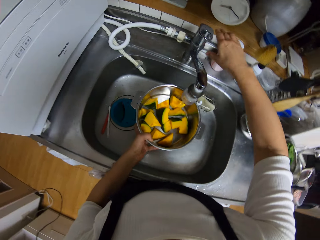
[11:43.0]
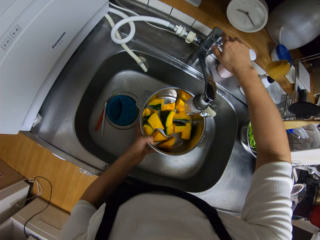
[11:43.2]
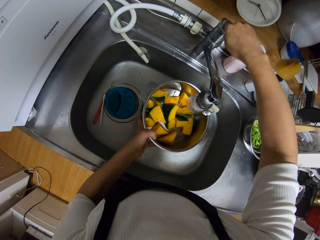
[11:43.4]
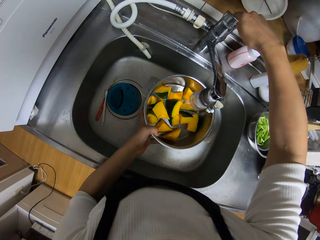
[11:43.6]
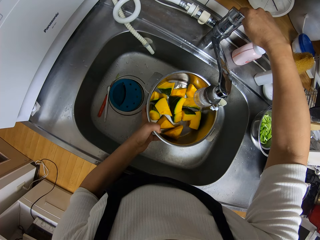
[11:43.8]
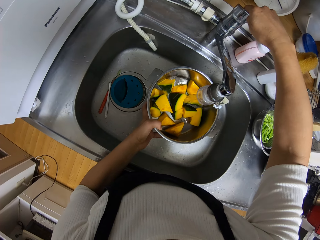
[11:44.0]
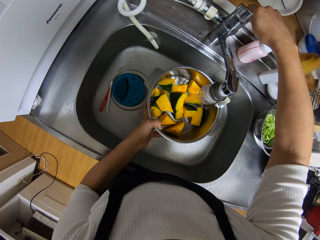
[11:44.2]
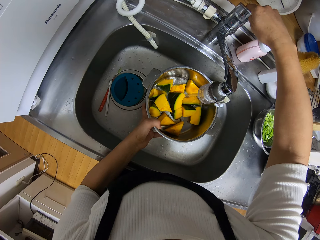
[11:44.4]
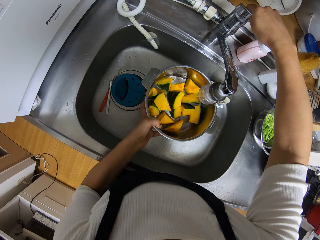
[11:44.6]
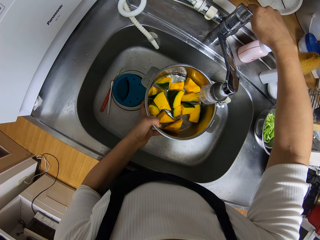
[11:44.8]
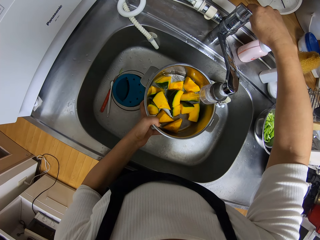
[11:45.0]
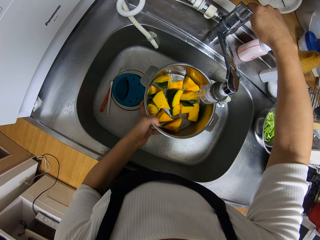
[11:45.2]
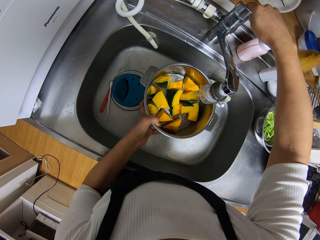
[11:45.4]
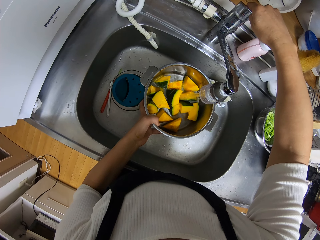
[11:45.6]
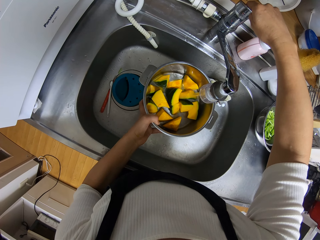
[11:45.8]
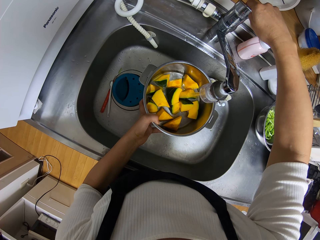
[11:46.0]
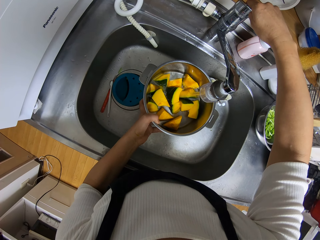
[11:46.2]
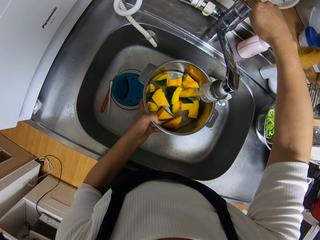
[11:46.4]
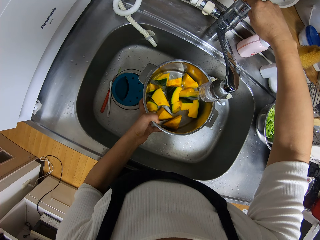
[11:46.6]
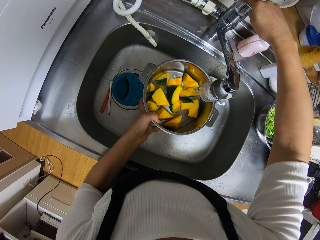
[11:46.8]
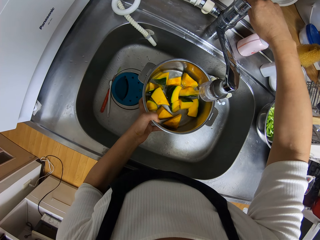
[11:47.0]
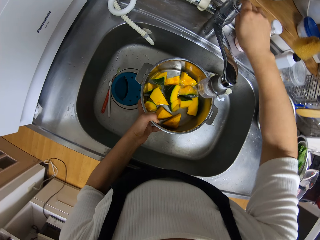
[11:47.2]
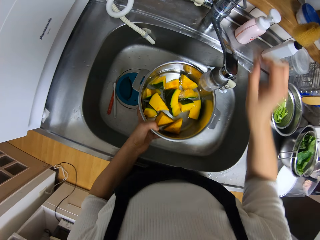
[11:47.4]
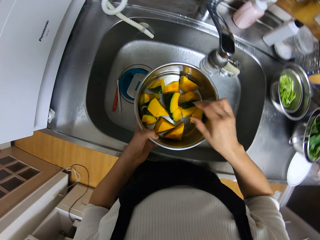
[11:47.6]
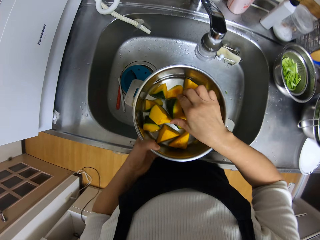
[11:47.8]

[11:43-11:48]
The camera wearer opens the tap with her right hand. She puts water in the pot with the pumpkin pieces. She closes the tap with her right hand.
